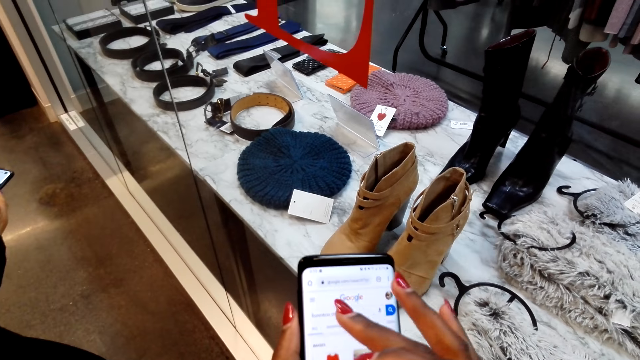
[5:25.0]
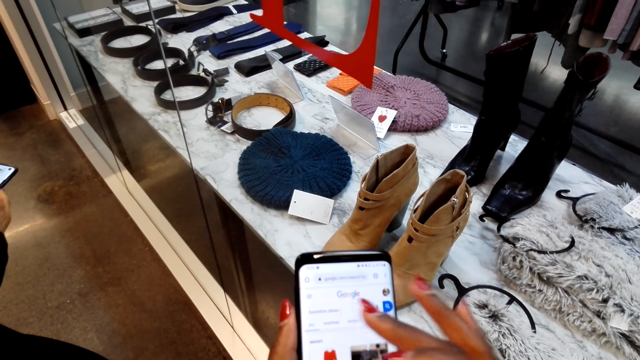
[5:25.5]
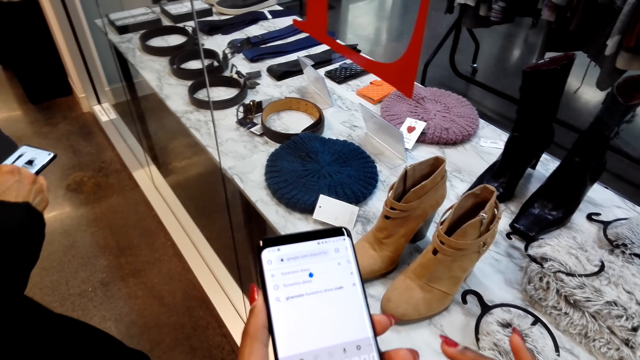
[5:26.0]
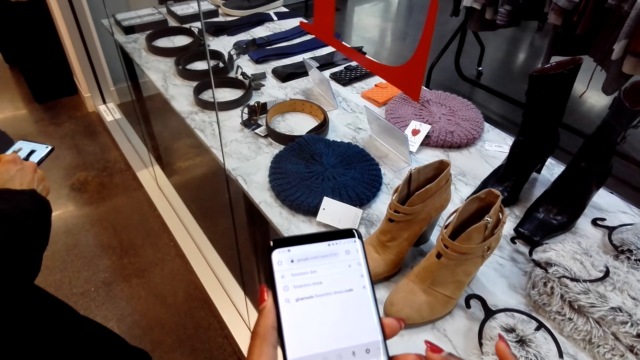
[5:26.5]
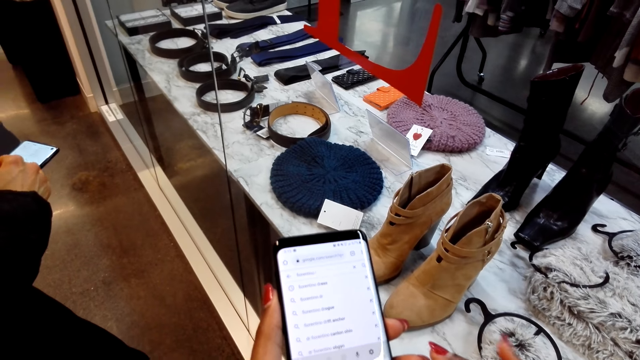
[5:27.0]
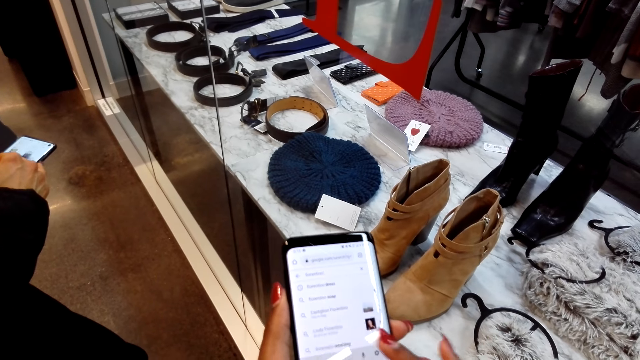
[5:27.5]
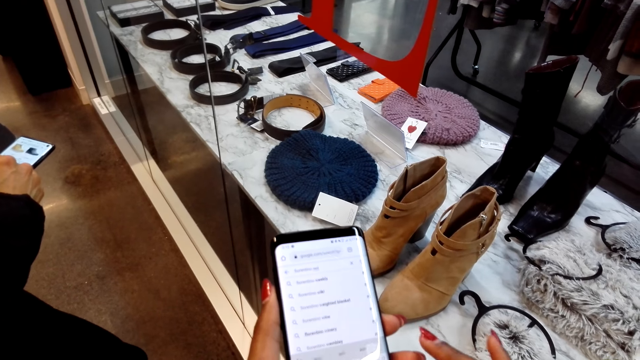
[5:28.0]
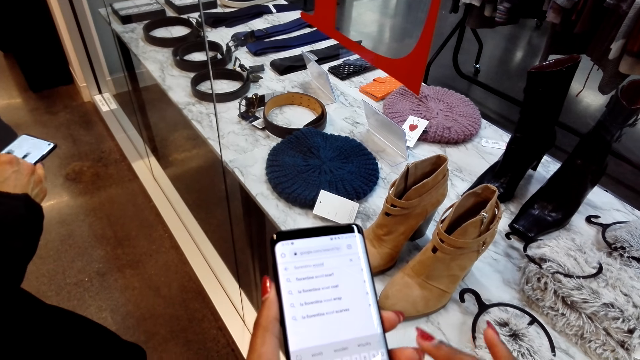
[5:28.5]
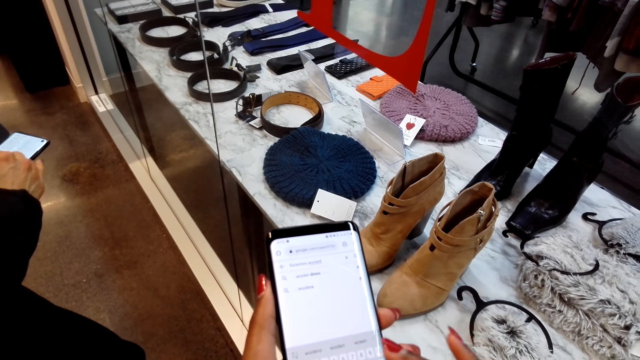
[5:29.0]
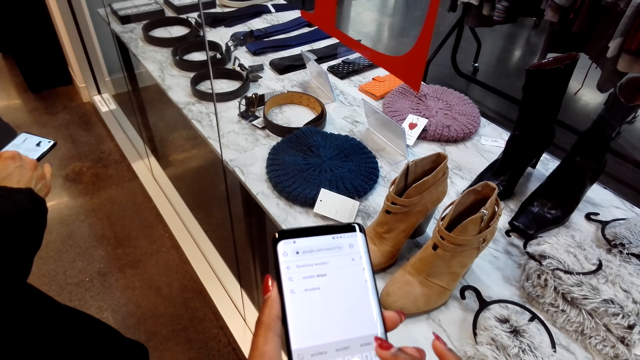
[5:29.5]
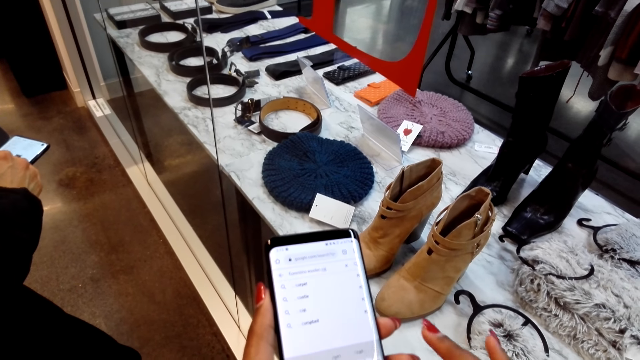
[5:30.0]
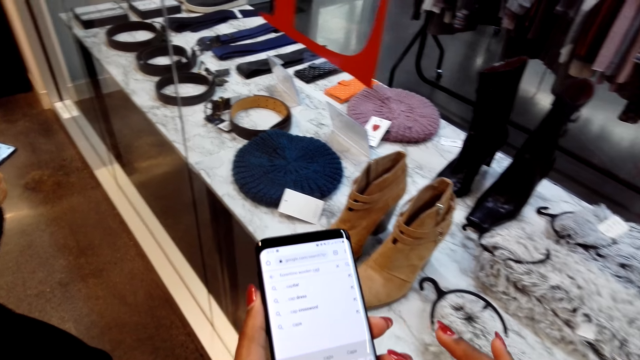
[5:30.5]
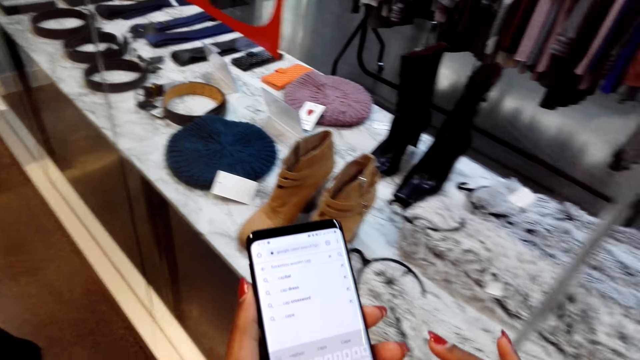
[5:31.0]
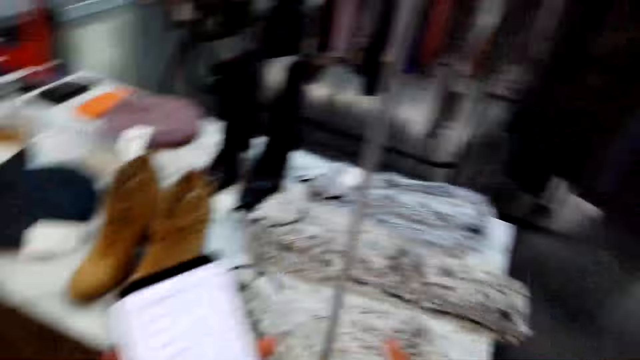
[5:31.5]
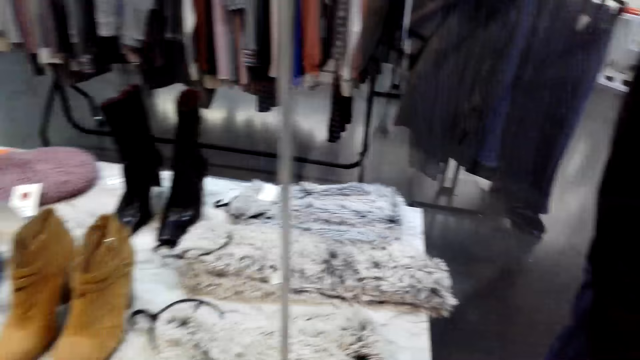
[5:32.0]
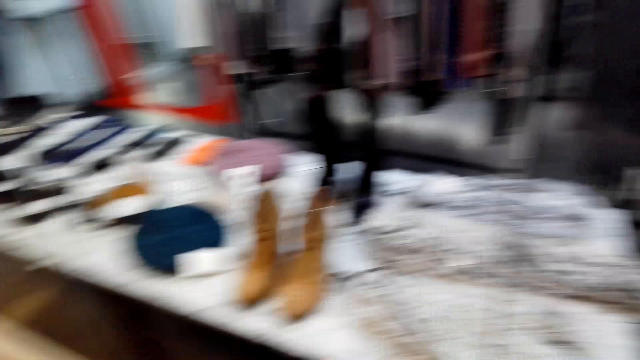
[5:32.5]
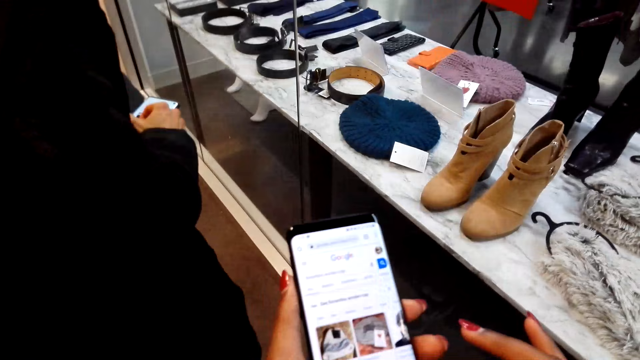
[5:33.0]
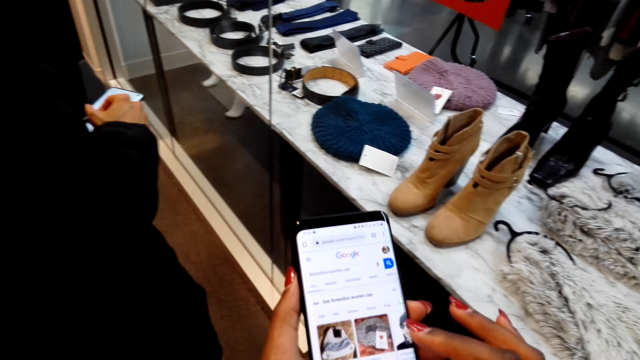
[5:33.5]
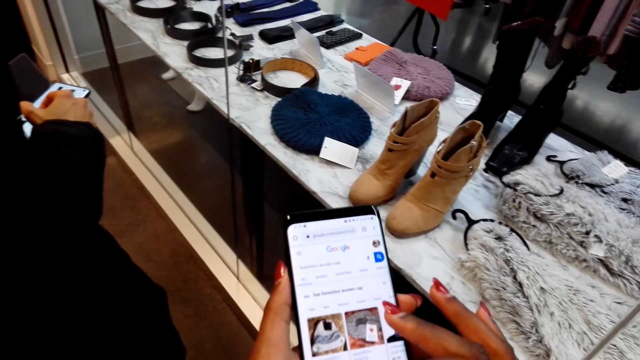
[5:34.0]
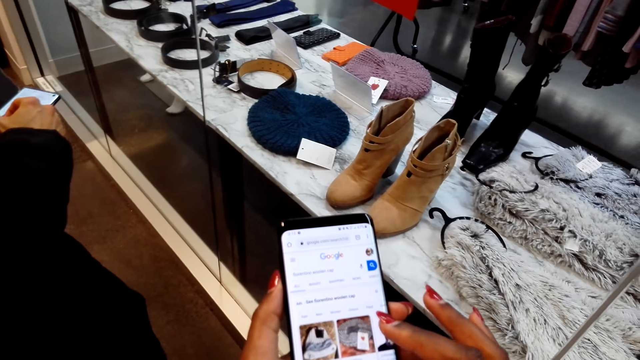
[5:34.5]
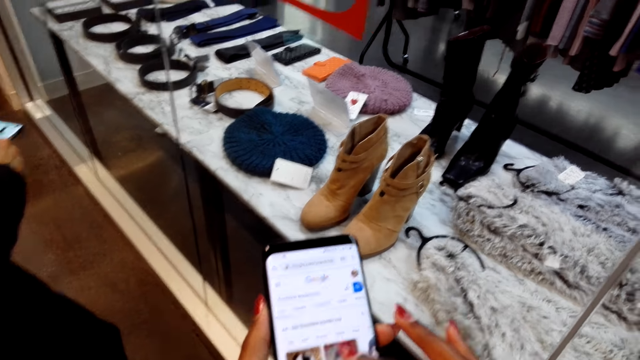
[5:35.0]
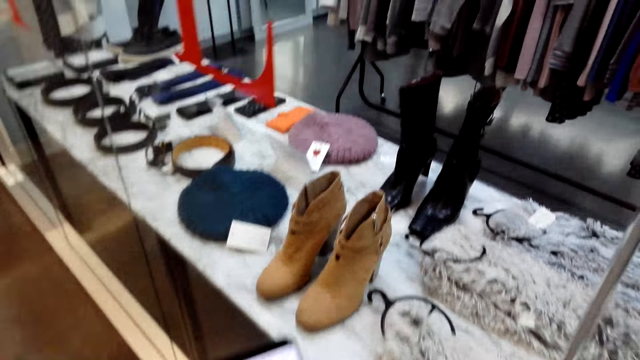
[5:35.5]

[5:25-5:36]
The camera wearer looks around. They scroll a phone.

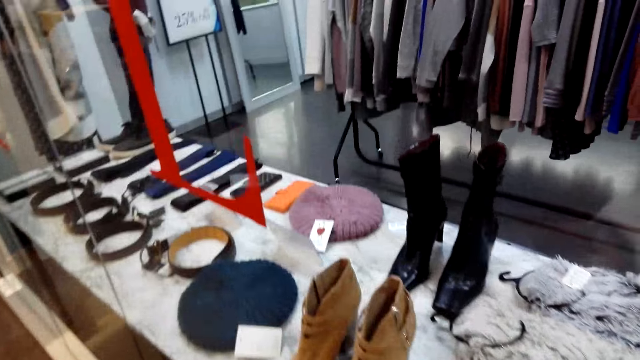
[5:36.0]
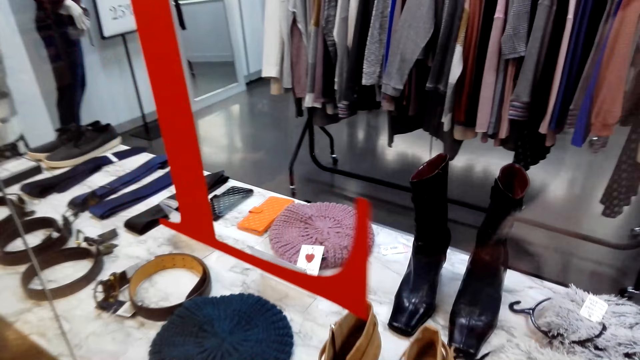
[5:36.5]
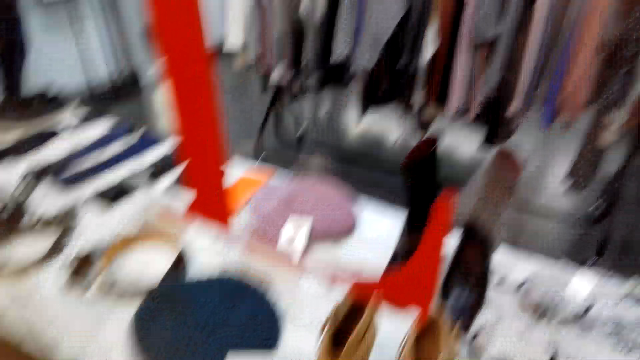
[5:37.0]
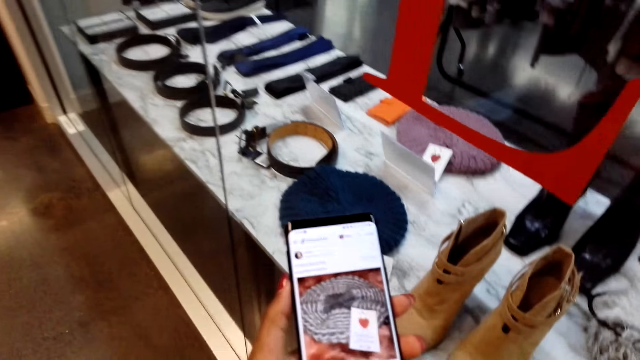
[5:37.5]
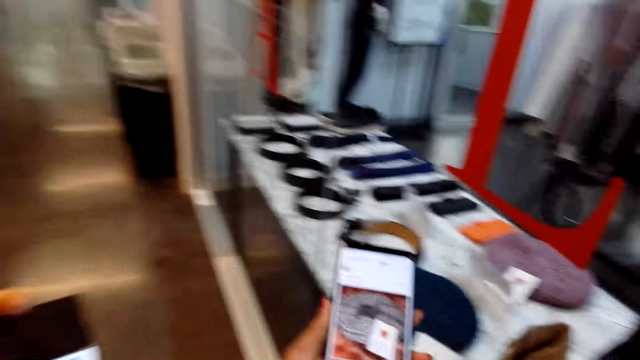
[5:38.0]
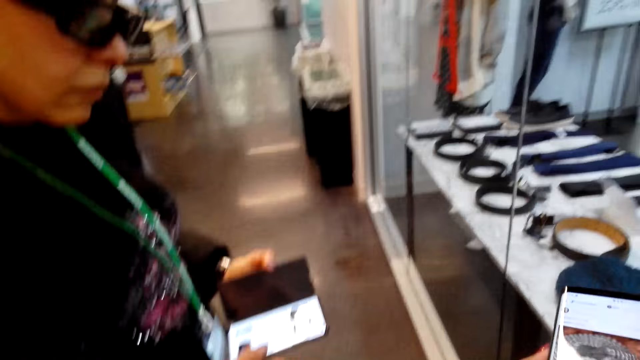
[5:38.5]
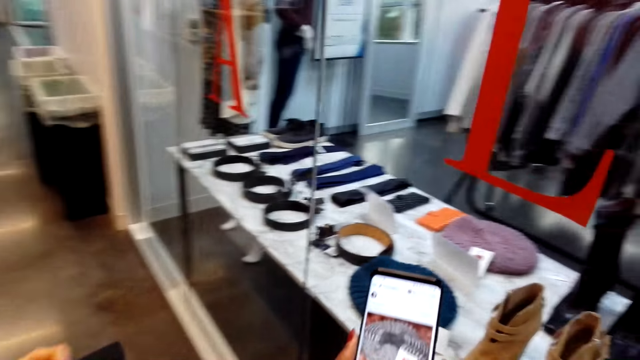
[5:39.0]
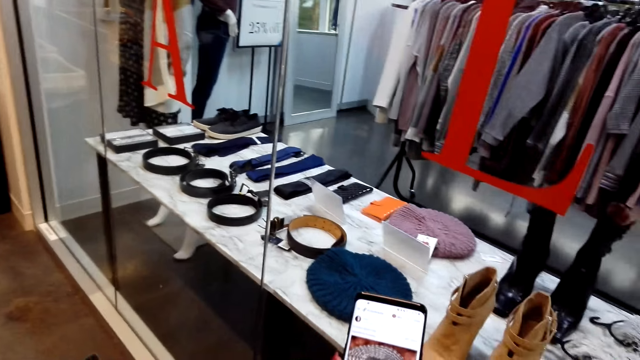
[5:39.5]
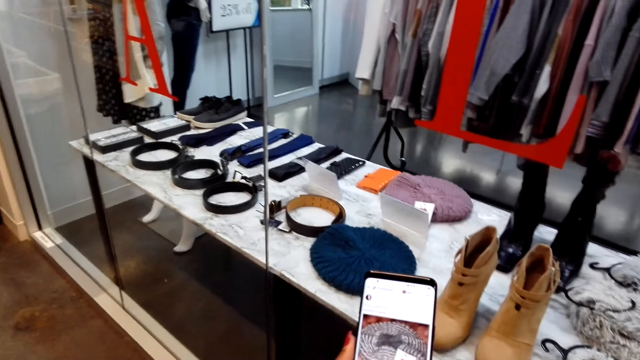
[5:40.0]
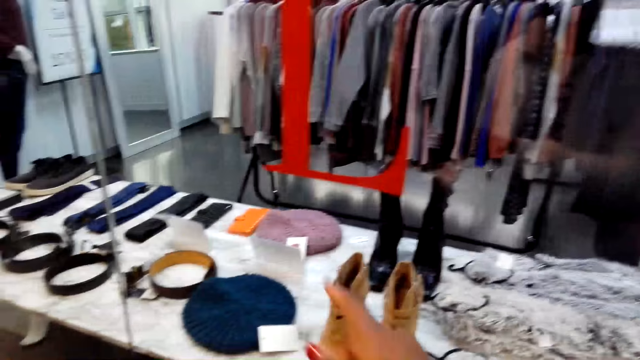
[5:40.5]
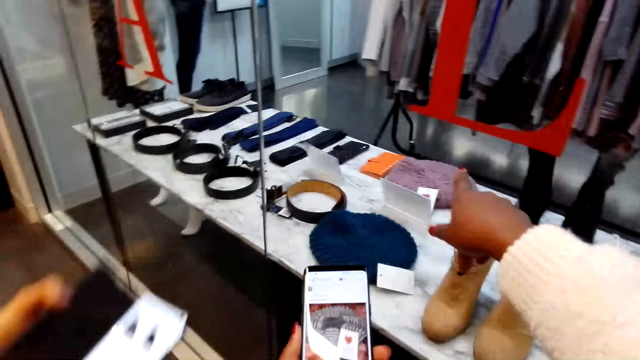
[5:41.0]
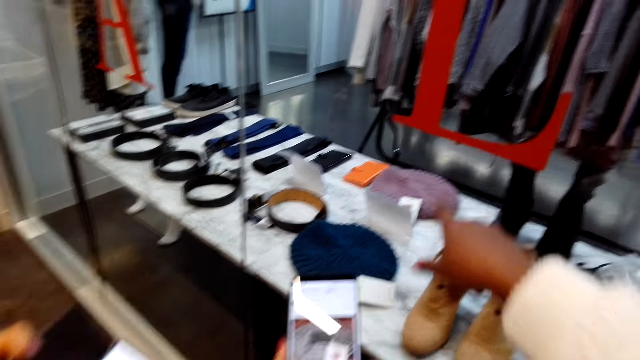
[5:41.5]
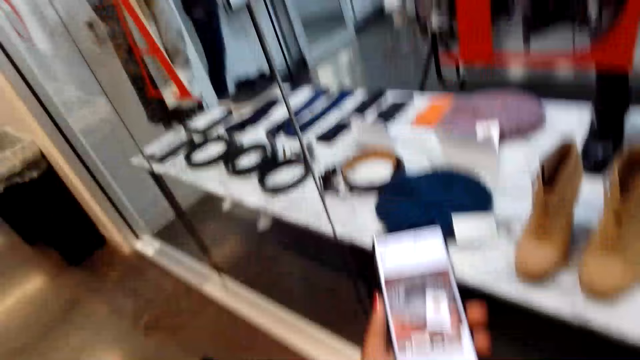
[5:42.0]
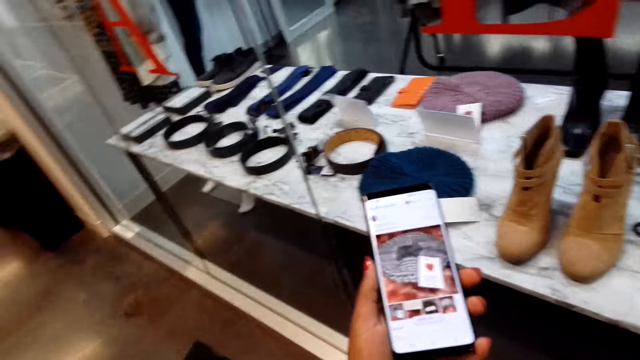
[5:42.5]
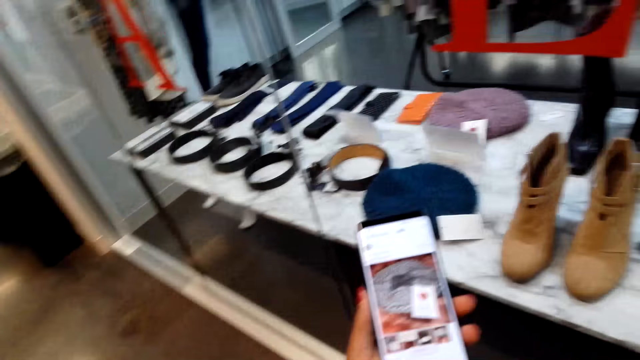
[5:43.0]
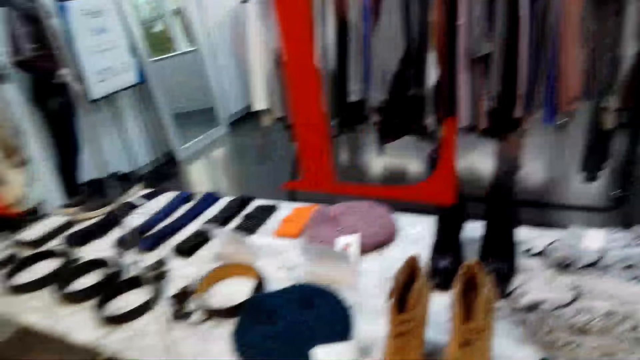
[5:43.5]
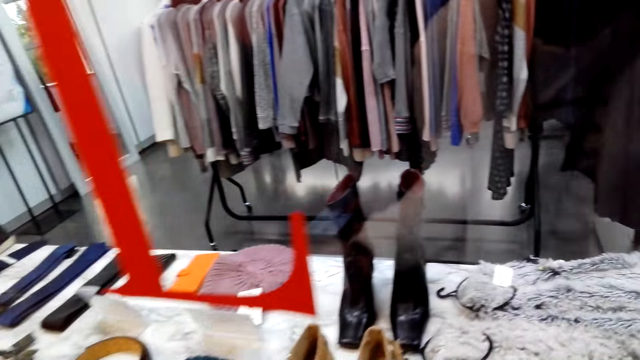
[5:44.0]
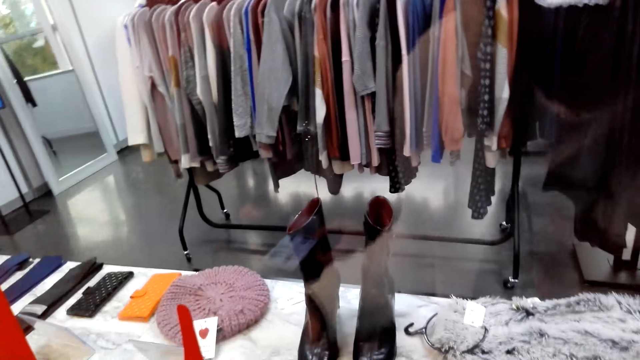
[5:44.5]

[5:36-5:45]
The camera wearer looks around. They use the phone. They talk to a woman. They look around.
